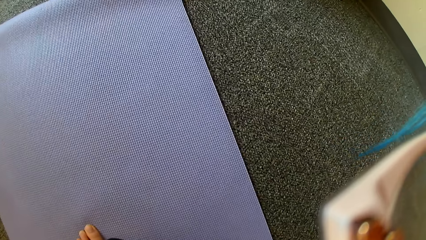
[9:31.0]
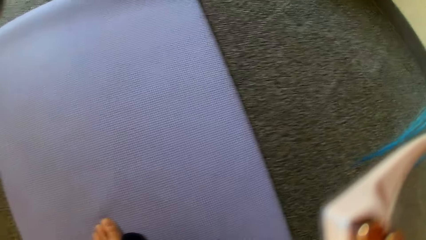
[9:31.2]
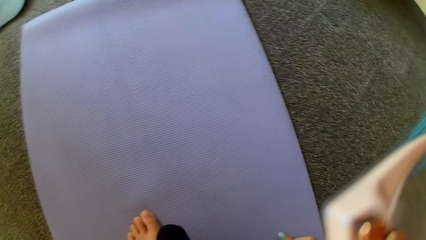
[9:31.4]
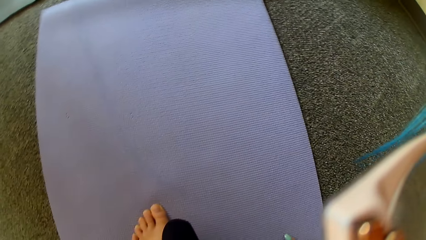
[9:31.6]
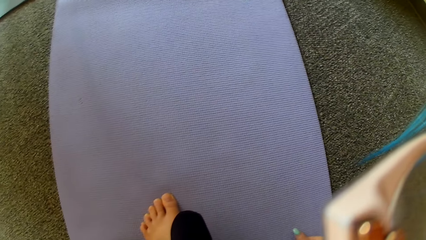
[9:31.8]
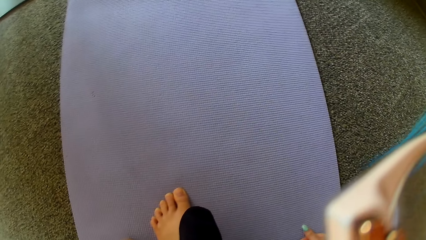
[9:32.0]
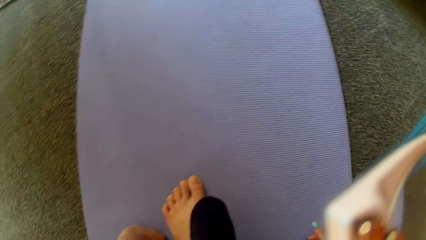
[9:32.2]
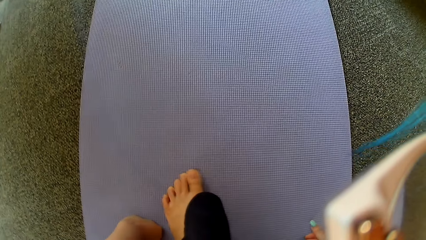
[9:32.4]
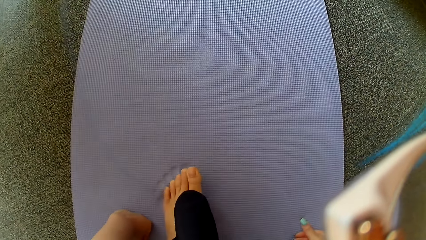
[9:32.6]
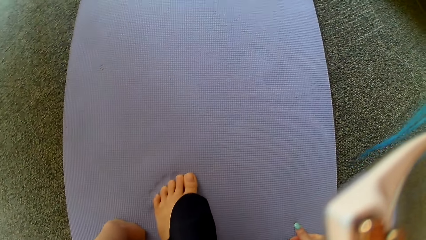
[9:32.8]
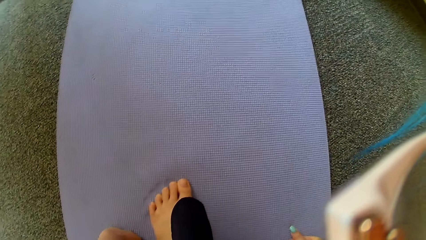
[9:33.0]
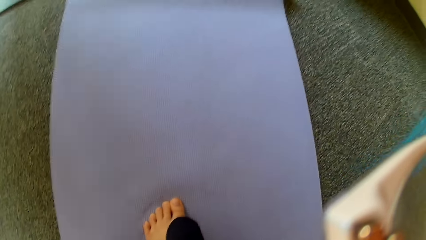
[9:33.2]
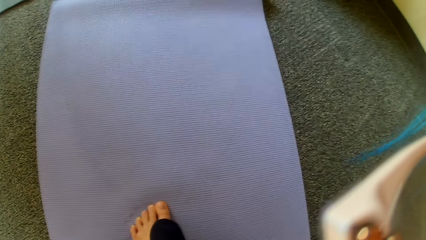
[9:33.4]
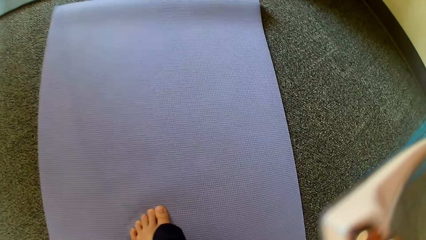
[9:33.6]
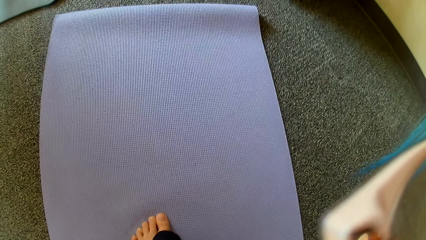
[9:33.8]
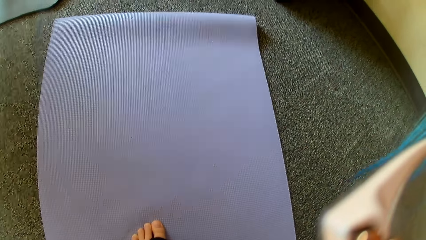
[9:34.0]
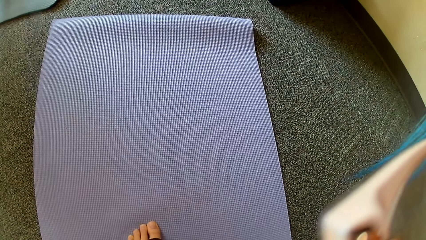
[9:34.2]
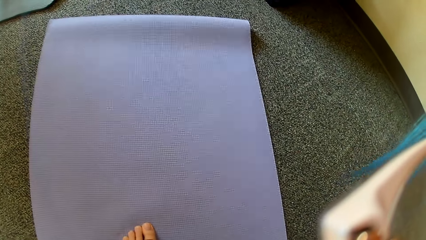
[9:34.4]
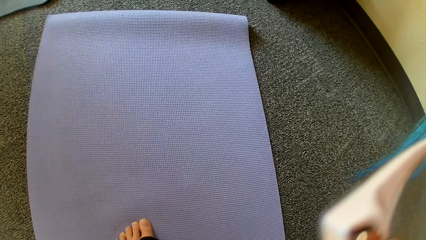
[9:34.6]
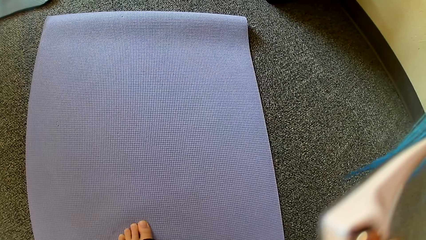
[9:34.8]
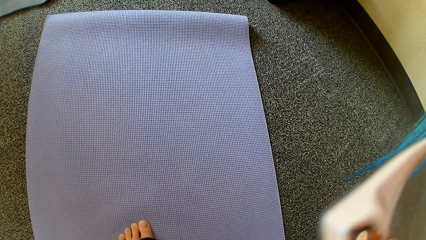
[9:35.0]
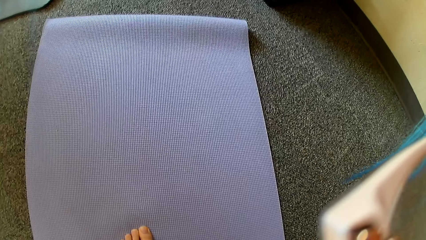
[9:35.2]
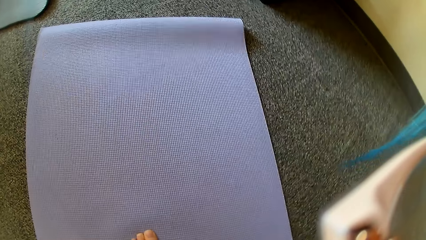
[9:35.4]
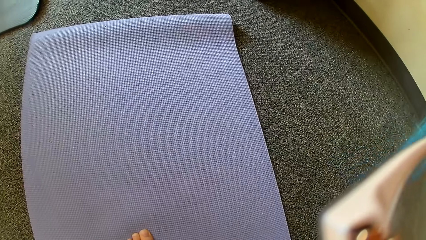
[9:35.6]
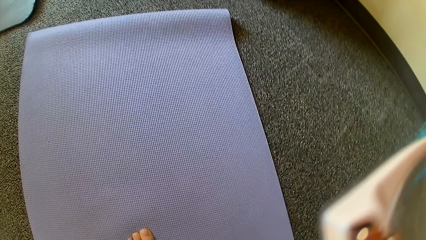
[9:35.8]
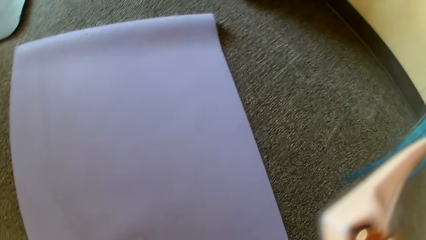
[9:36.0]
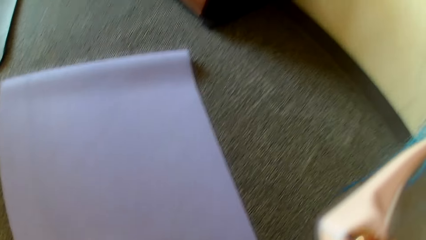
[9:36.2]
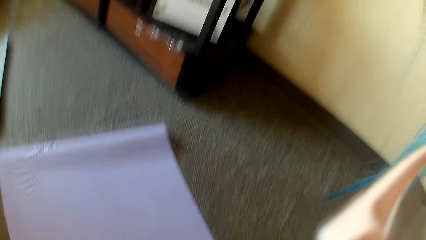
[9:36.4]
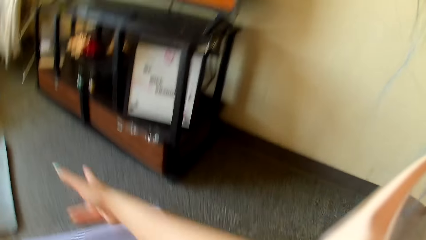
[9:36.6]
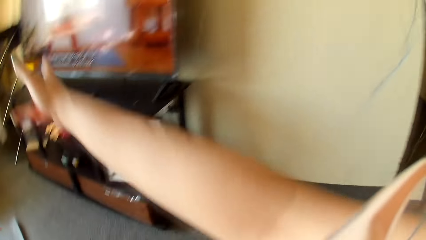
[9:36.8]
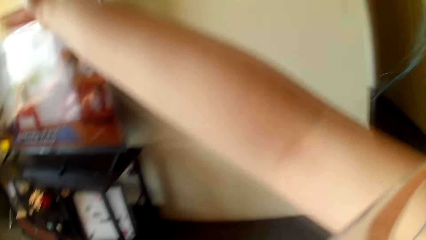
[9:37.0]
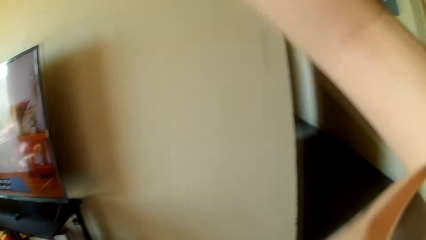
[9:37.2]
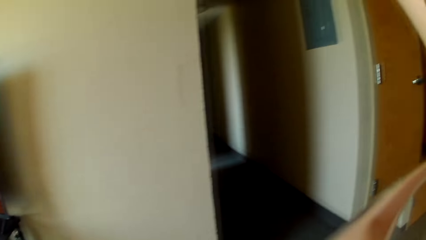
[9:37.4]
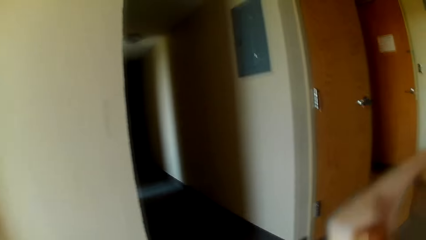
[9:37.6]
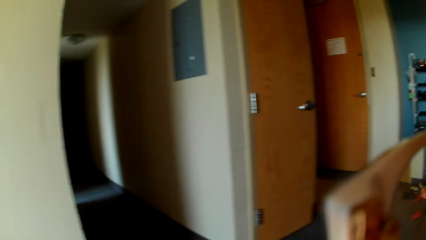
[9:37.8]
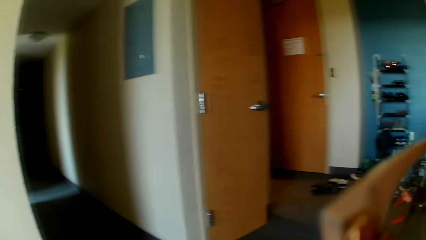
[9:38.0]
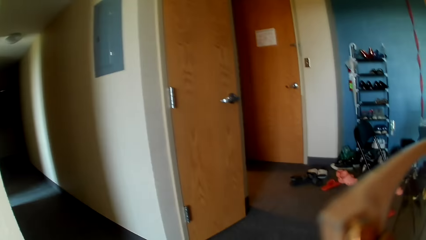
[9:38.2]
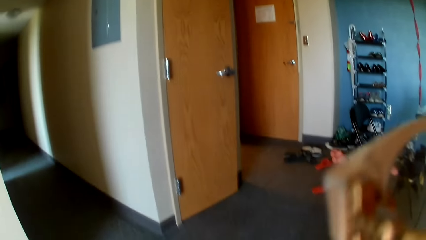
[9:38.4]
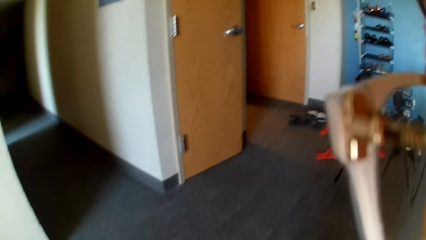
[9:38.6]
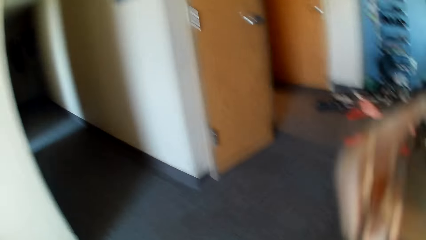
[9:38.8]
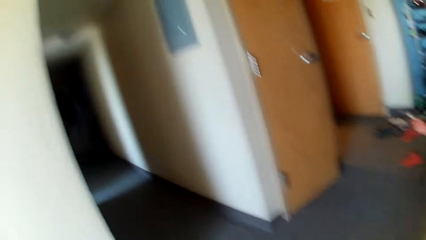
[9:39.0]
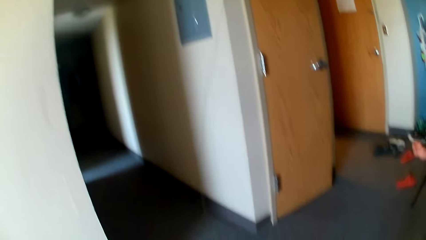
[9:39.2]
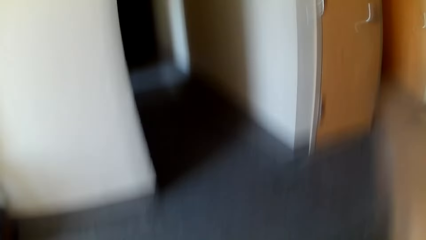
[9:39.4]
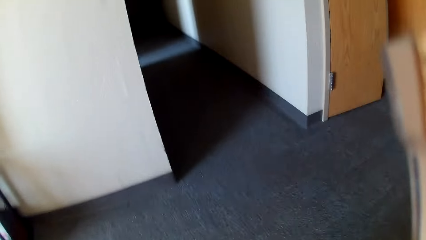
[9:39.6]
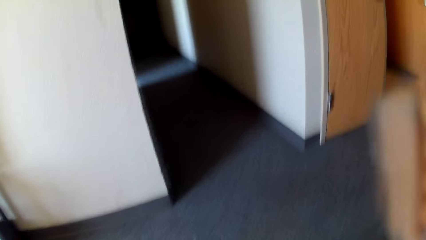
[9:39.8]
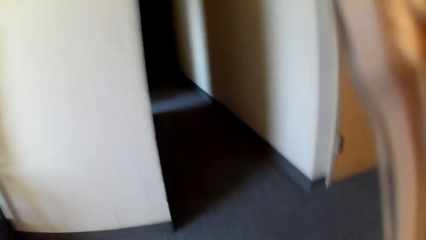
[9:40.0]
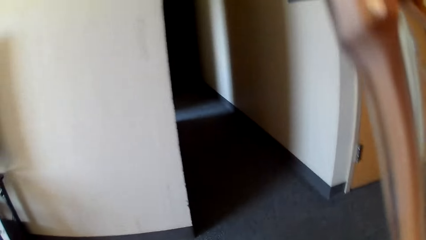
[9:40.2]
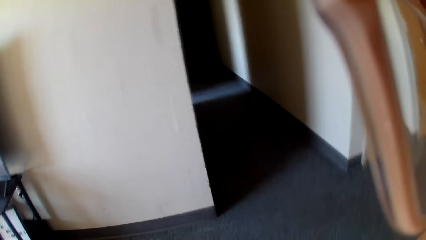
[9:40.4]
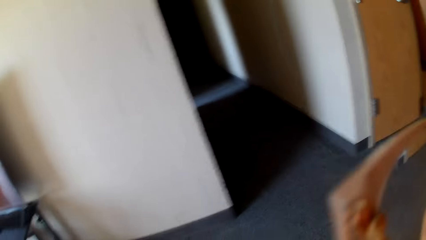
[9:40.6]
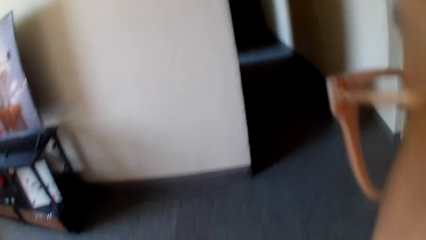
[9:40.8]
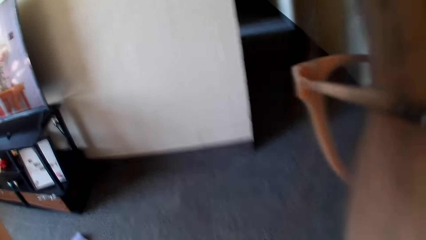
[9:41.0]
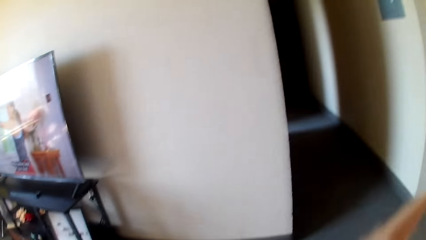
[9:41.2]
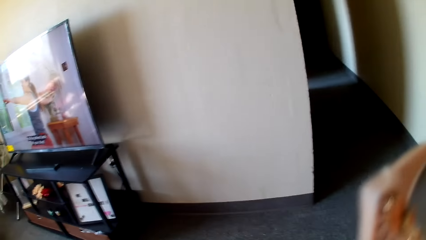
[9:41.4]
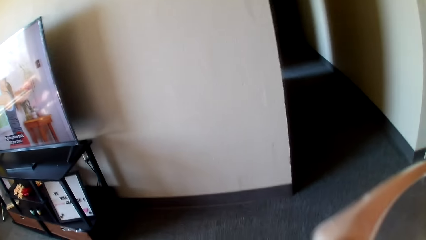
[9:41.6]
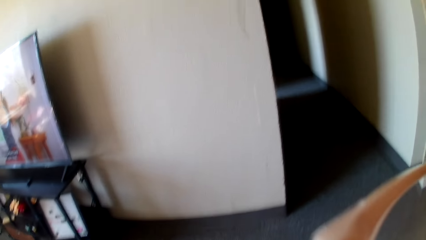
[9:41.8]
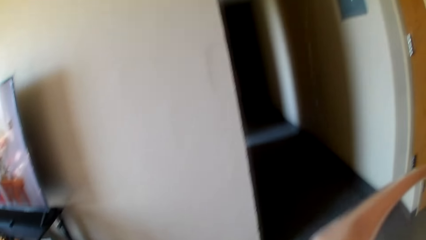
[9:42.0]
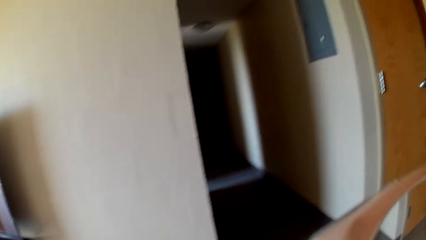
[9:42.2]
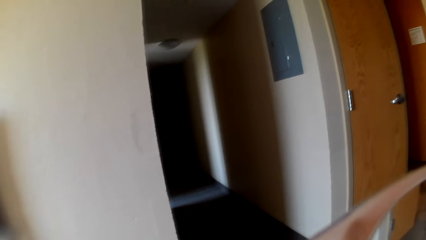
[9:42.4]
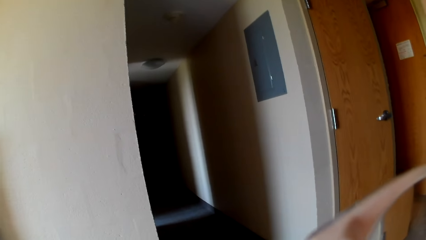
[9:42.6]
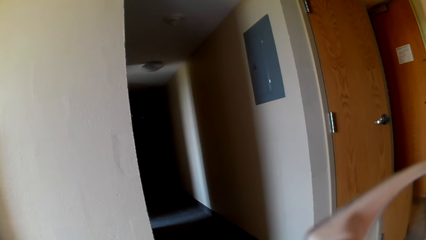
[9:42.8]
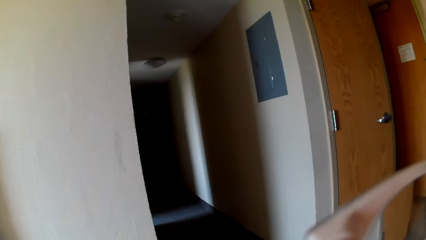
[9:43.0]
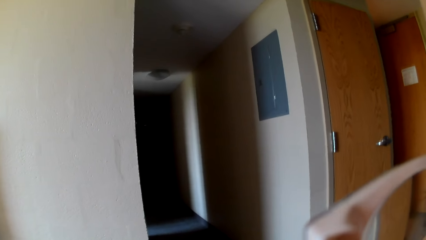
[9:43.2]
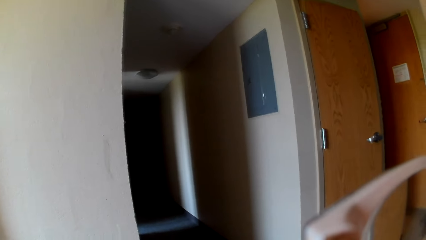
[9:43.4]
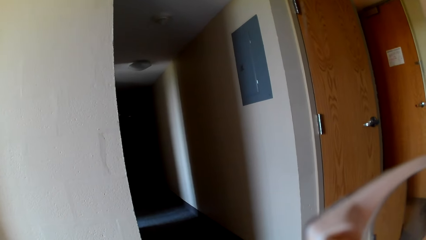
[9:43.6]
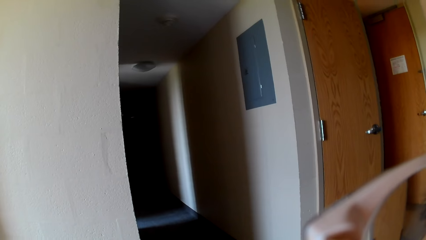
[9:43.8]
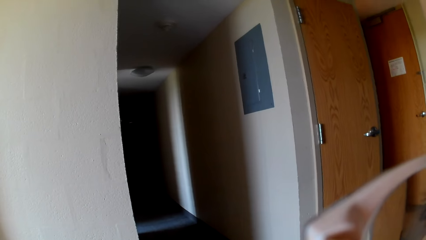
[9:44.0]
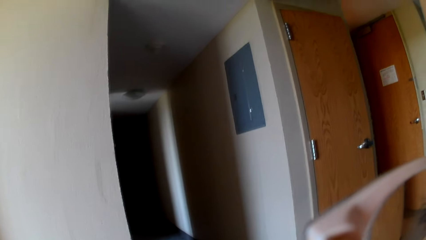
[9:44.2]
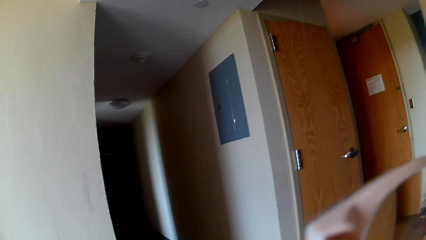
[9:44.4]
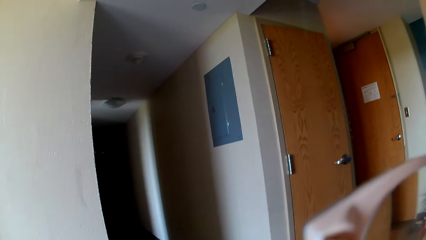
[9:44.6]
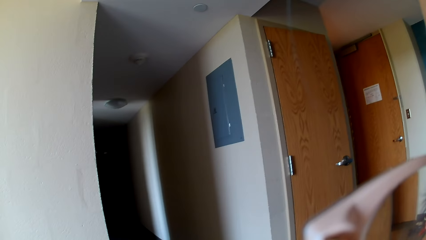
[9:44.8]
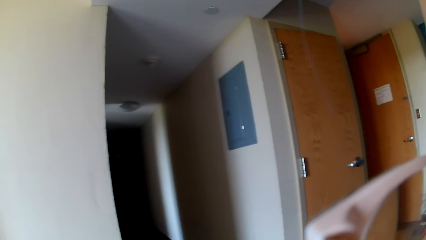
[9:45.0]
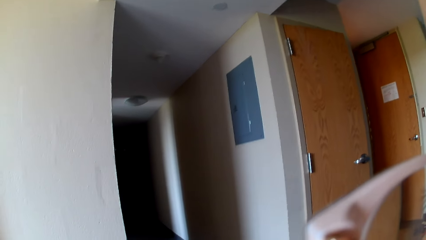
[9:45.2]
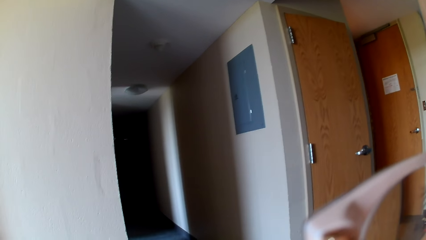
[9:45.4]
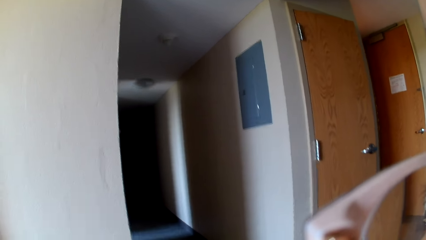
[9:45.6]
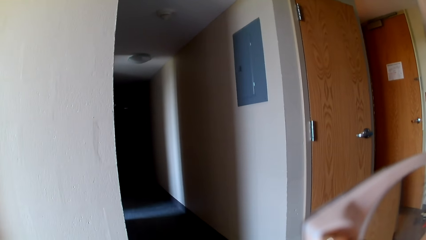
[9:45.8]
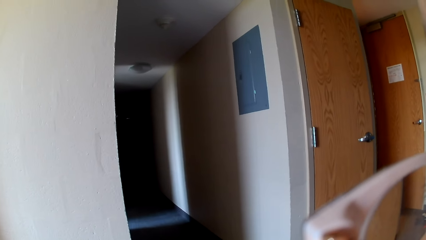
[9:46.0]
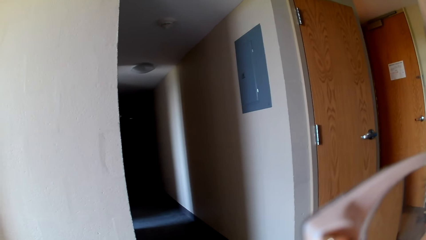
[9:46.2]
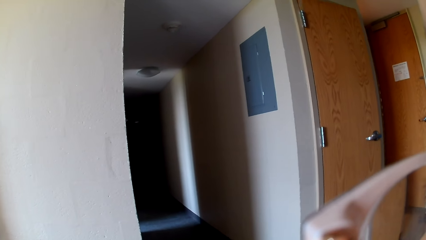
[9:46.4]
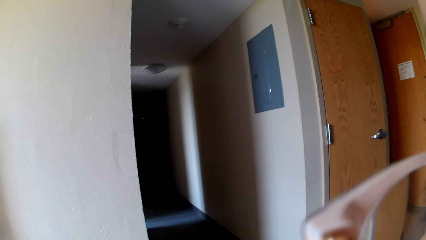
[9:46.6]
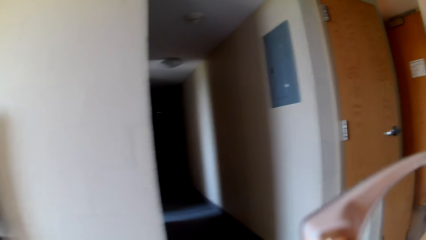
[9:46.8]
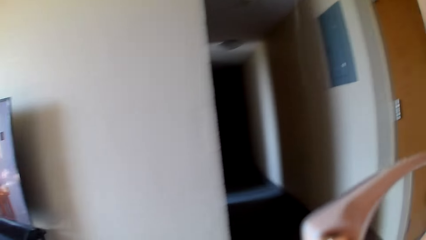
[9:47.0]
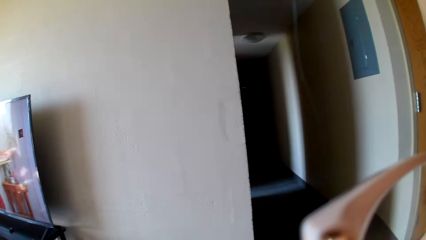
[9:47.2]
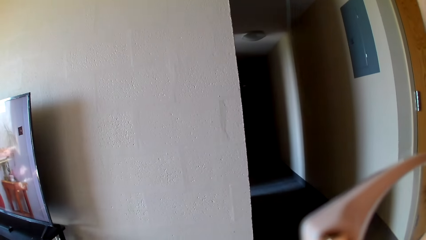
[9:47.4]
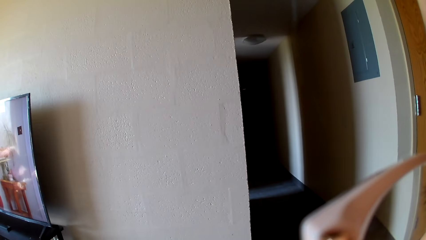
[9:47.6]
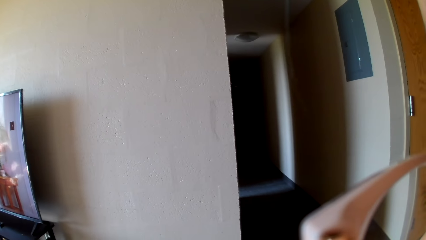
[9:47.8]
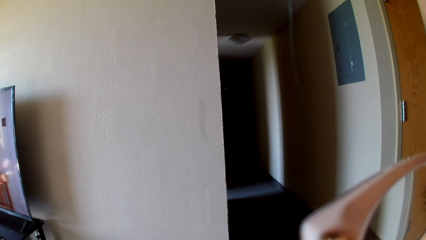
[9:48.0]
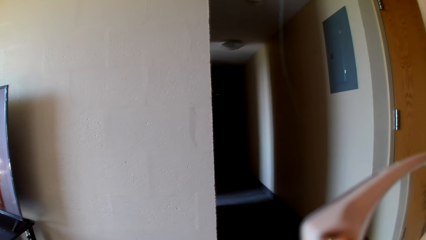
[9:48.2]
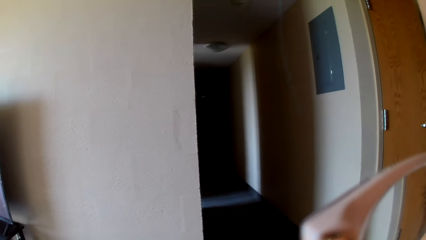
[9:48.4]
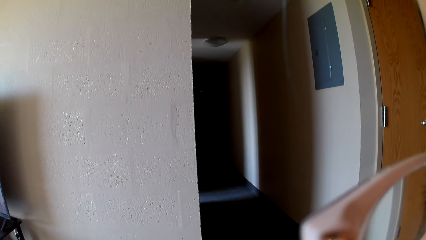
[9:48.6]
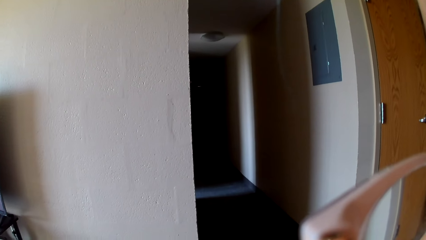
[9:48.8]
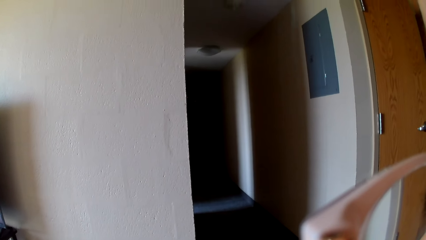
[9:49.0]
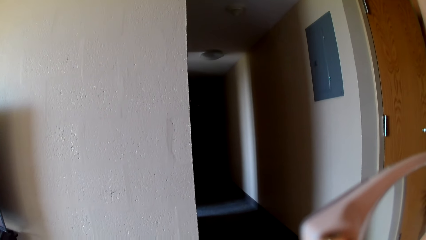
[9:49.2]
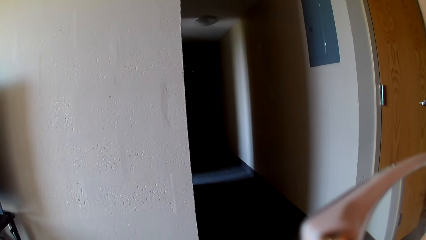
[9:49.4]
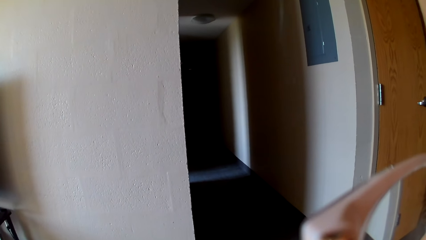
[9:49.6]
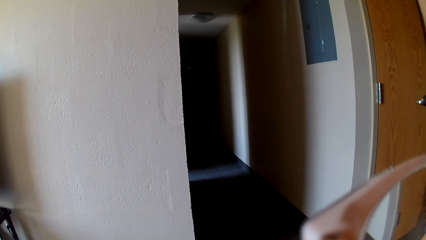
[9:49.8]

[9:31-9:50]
The camera wearer moves her leg. She stretches her hand. She adjusts the camera.
